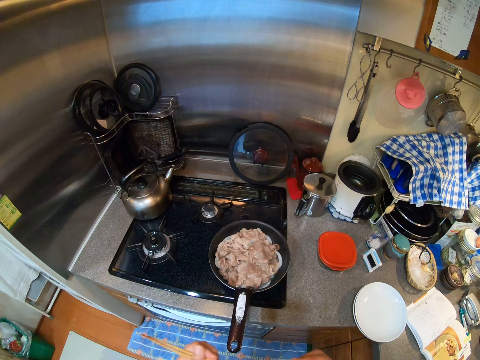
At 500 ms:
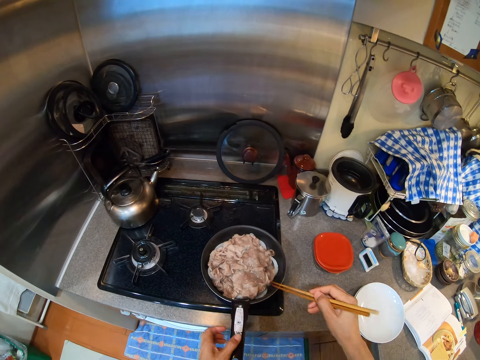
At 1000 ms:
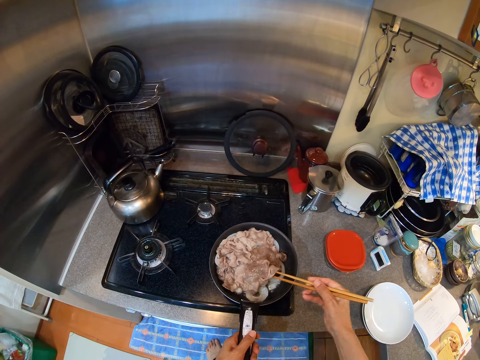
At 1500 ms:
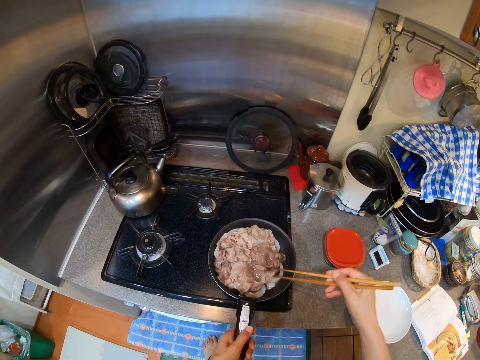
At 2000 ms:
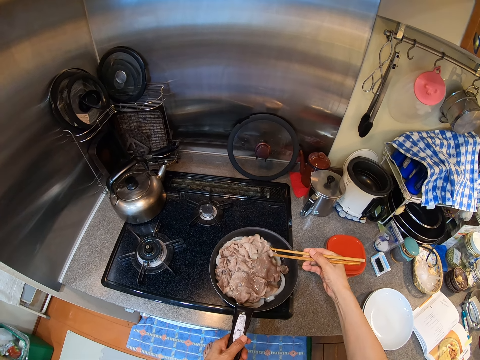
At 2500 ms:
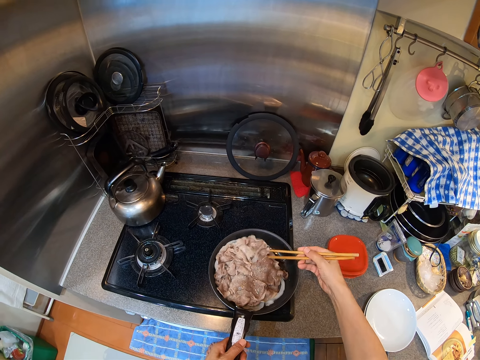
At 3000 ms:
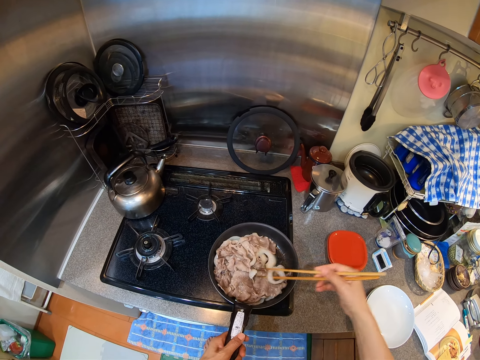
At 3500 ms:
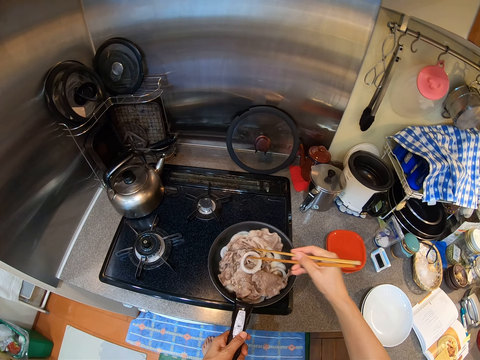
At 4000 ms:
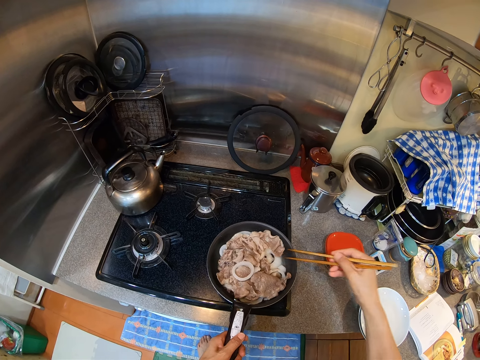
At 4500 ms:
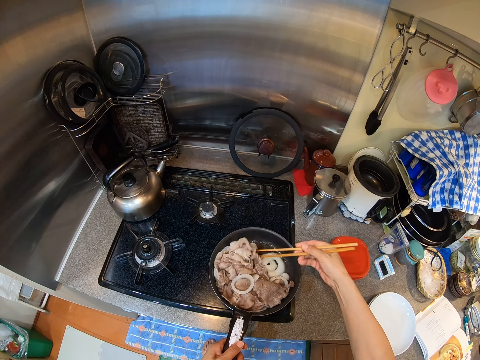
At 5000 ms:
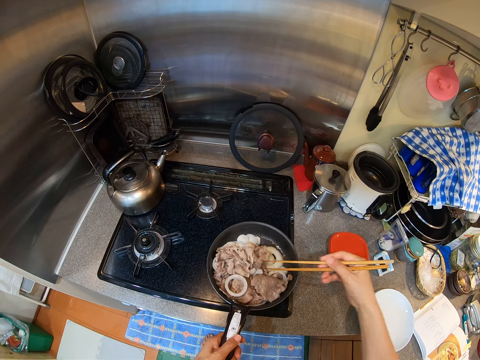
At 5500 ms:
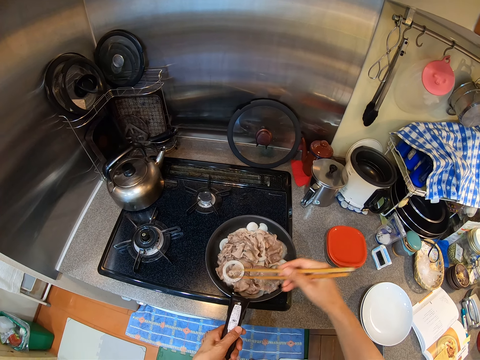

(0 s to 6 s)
The camera wearer cooks food. They hold the chopsticks. They stir food.

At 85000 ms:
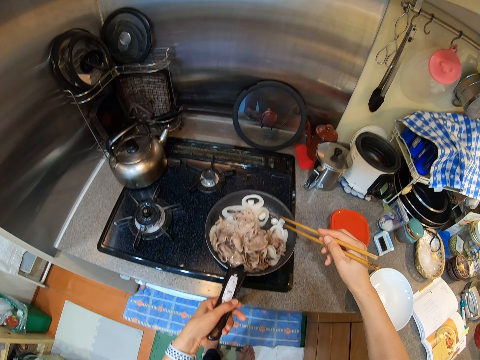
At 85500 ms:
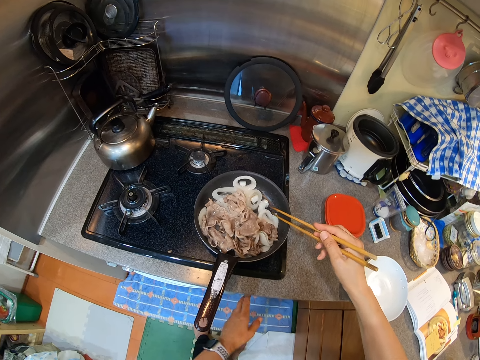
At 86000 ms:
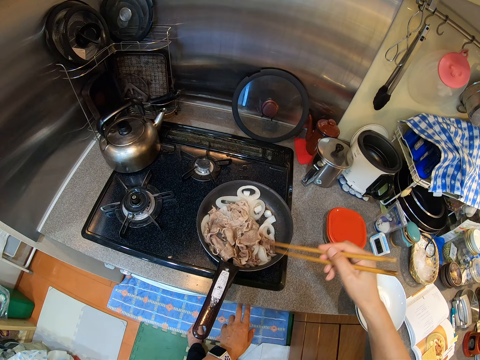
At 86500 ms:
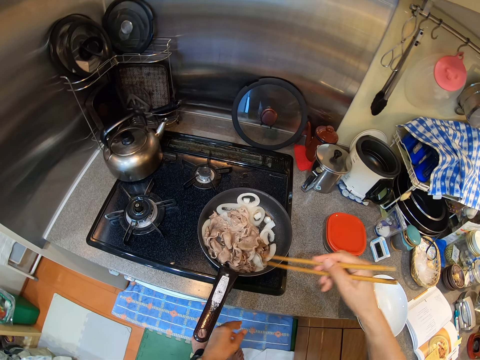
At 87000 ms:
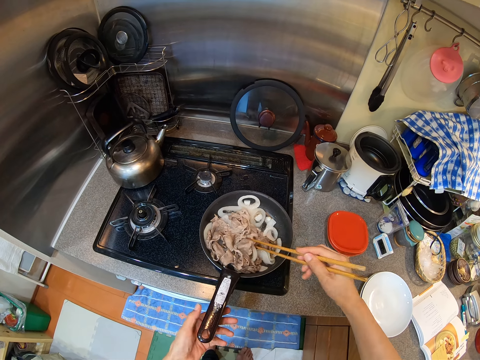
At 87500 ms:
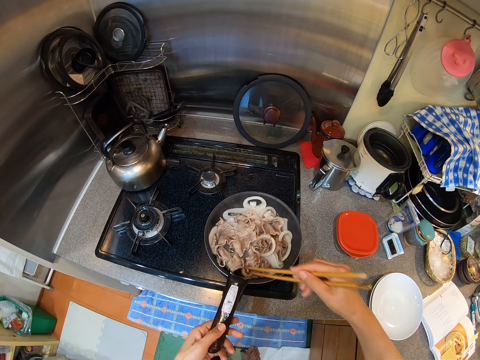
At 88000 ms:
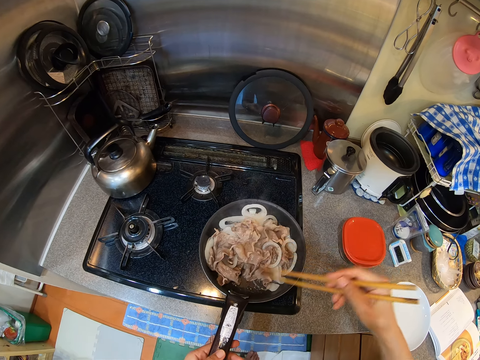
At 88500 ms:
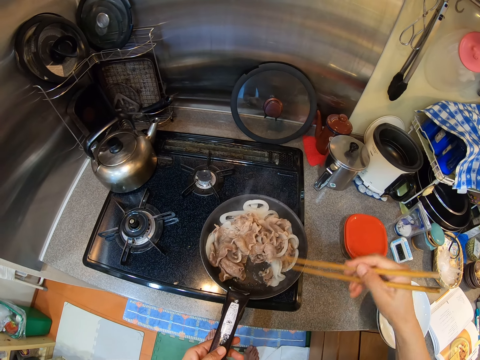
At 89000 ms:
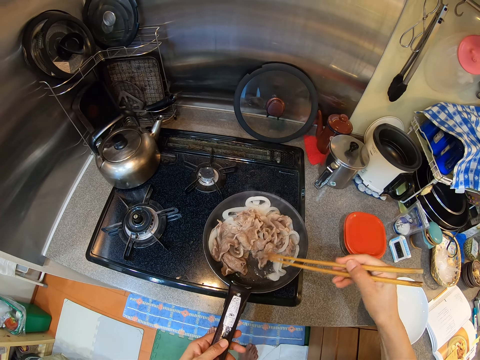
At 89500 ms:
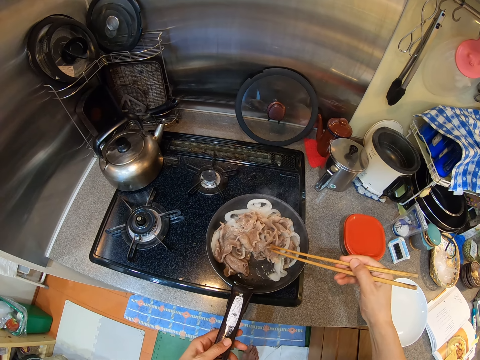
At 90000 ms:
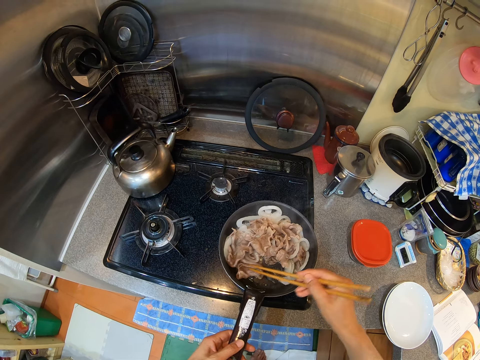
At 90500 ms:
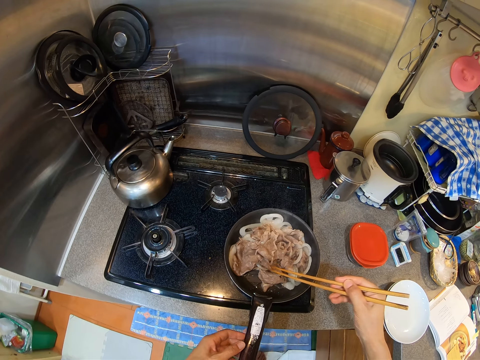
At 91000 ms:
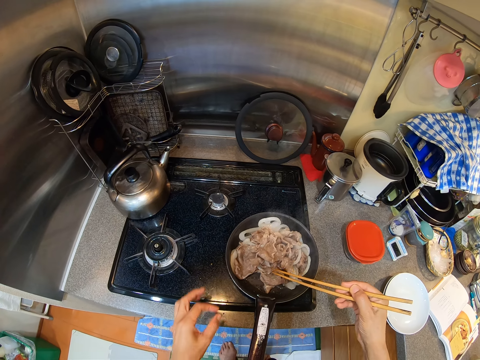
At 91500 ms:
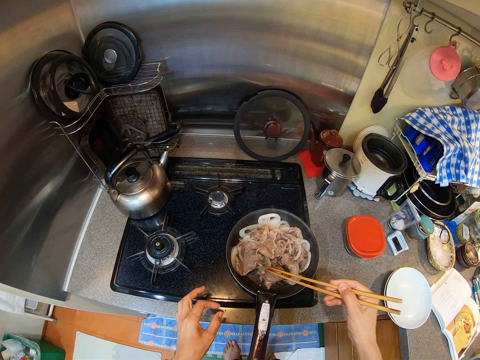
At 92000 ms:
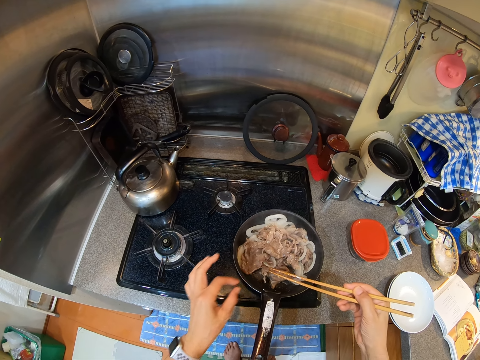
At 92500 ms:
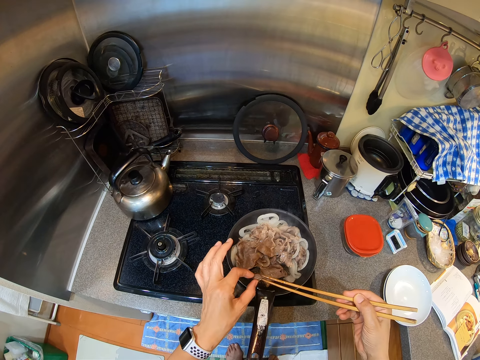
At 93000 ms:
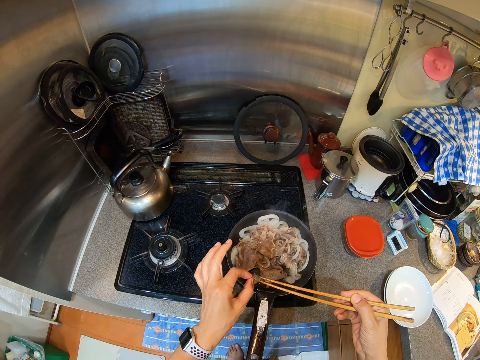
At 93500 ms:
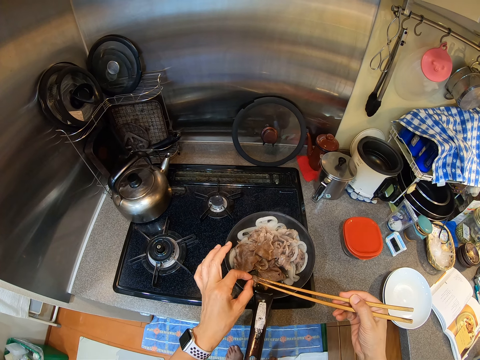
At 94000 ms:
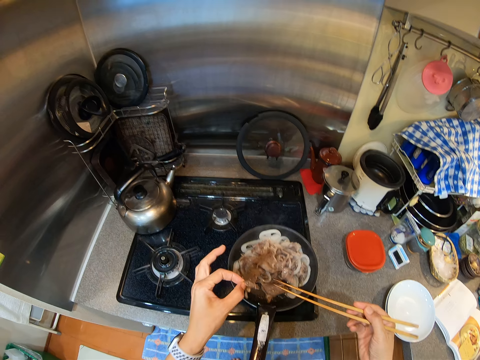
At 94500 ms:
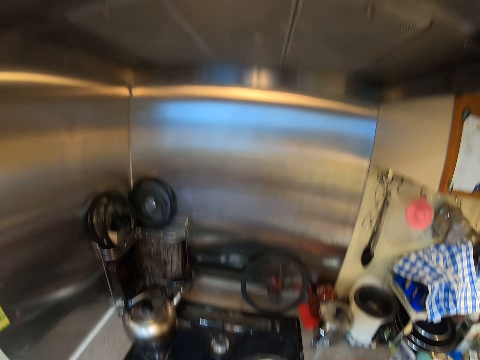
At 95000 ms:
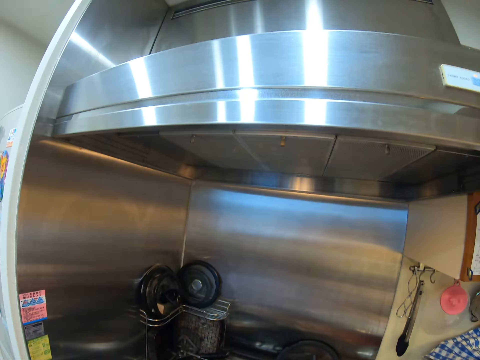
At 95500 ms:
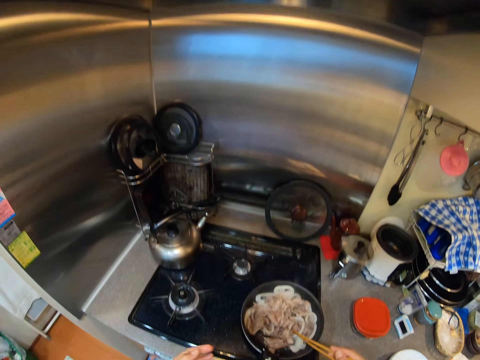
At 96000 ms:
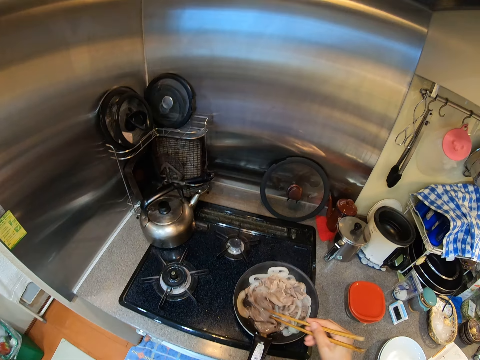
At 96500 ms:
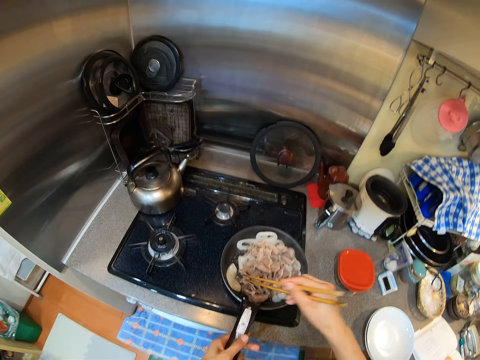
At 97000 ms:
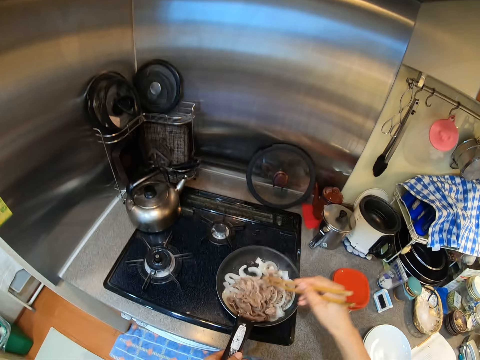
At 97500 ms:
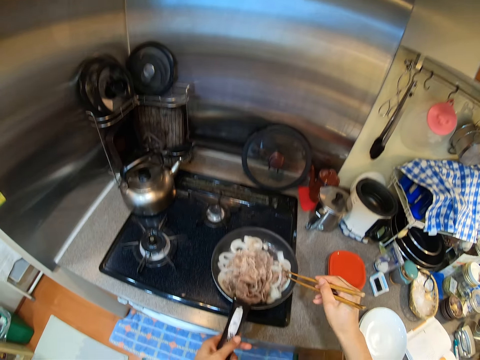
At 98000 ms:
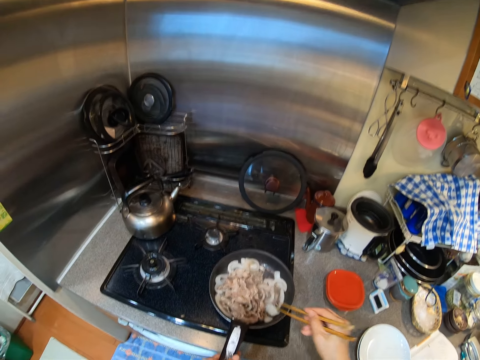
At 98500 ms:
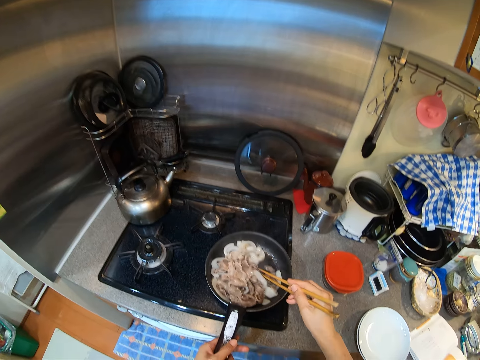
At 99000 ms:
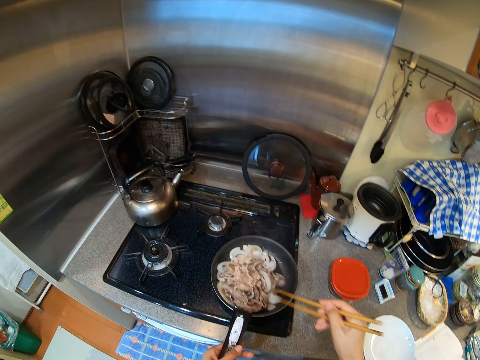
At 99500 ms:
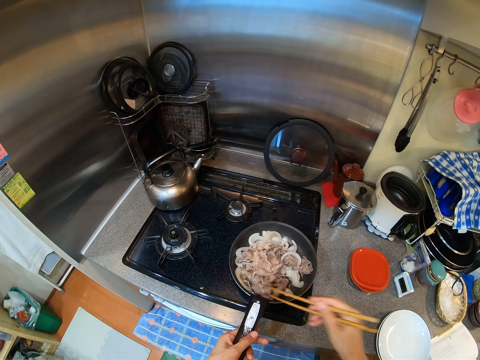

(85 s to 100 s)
The camera wearer adjusts the cooker. They stir food. They take a piece of cooked egg off the pan with chopsticks. They taste the piece of cooked egg. They fry eggs. They pick food.

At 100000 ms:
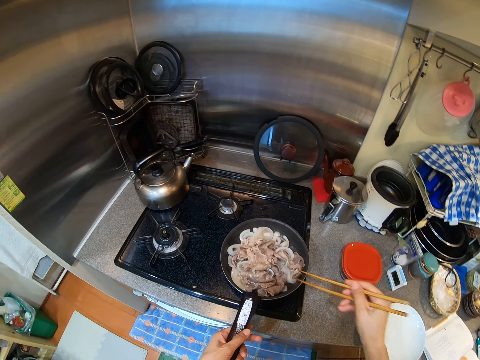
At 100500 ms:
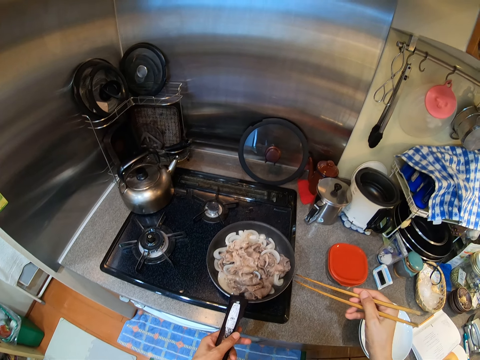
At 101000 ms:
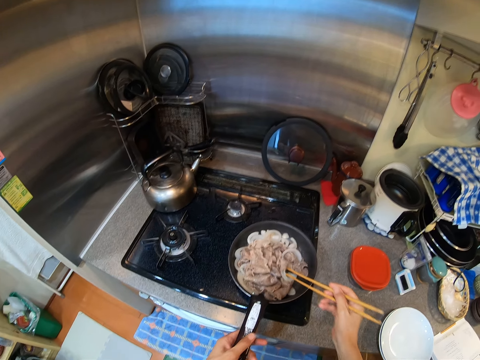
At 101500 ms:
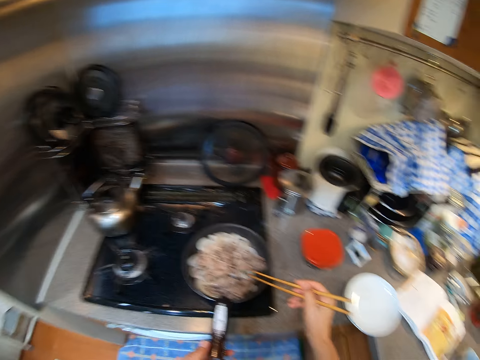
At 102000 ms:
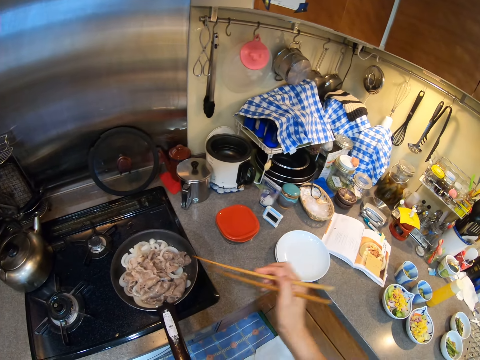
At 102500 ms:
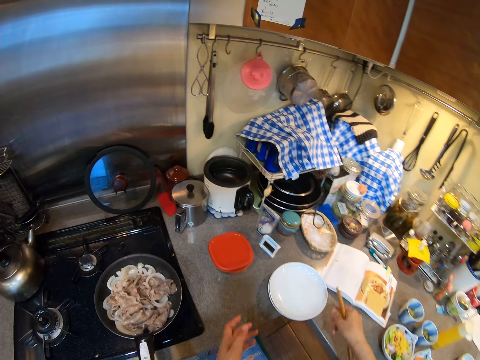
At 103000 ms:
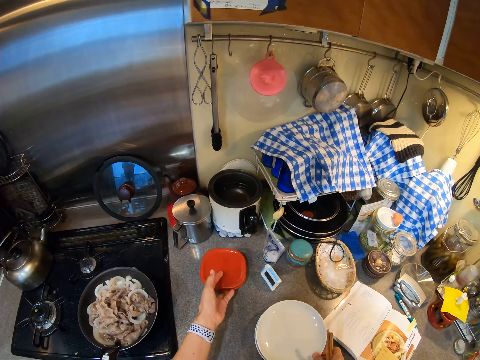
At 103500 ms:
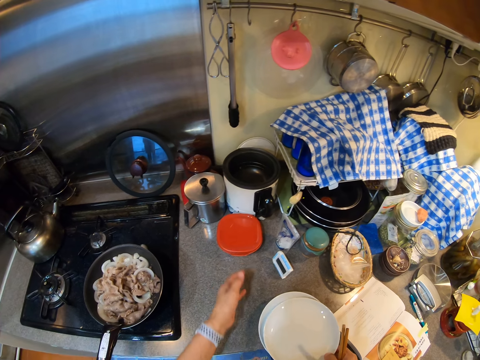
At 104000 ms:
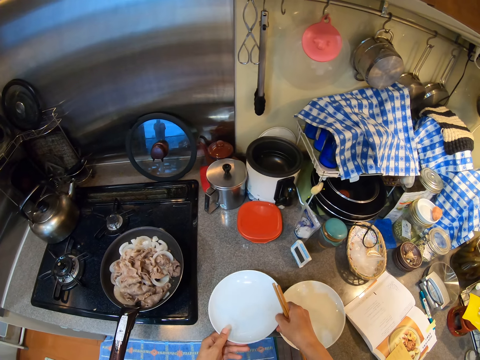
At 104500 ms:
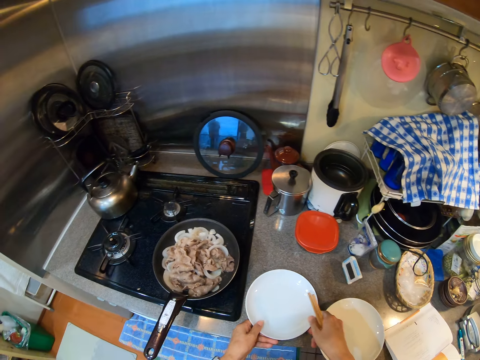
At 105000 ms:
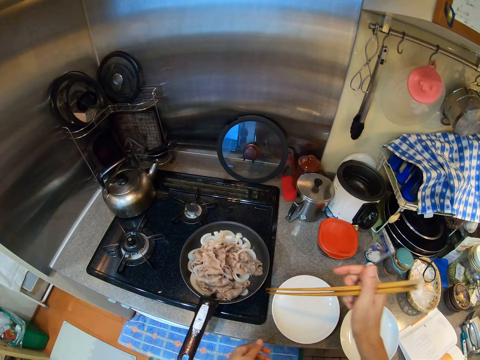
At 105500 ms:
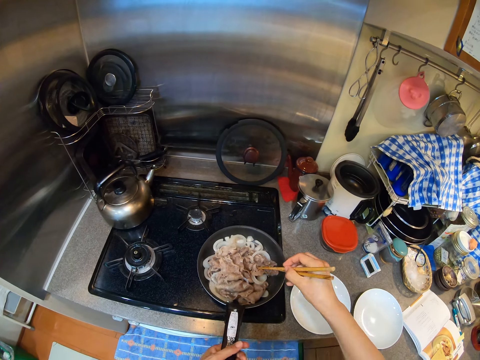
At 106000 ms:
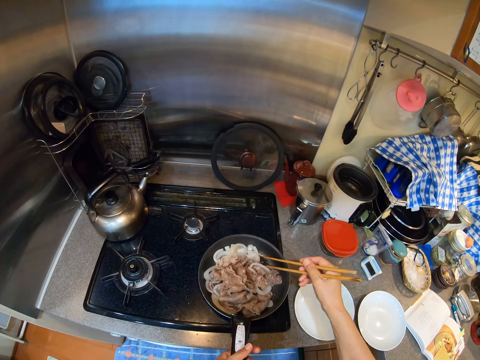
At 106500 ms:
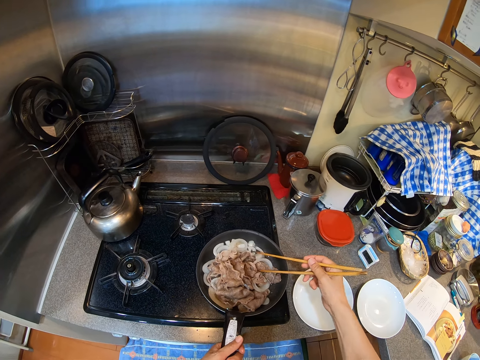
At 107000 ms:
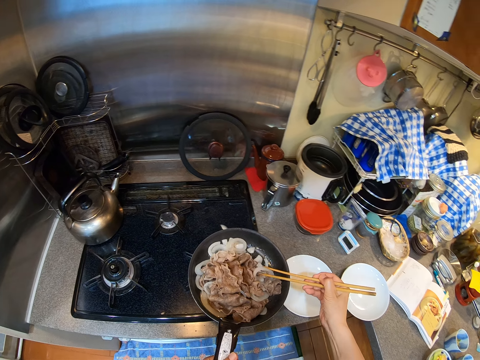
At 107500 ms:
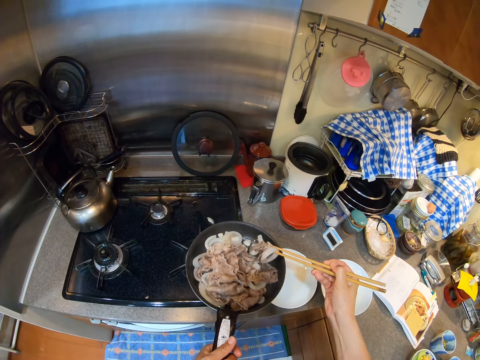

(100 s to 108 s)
The camera wearer holds the plate. They hold the plate again. They put the plate on the kitchen counter. They stir food.
